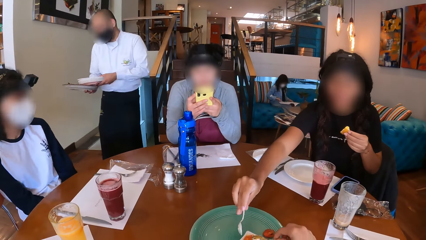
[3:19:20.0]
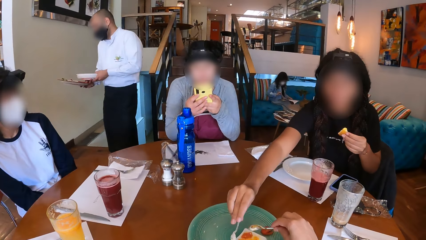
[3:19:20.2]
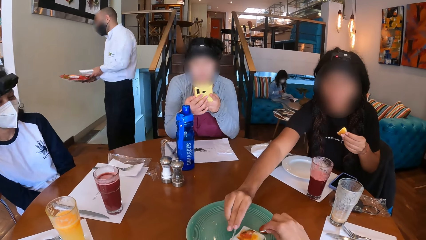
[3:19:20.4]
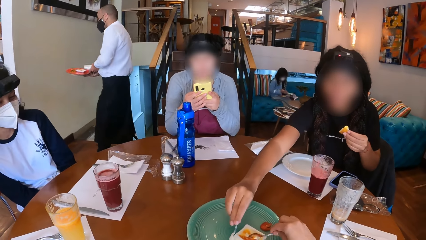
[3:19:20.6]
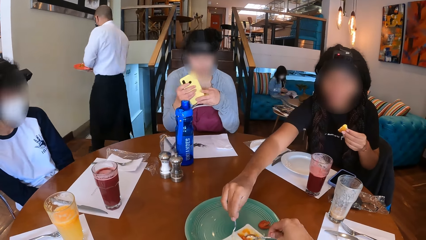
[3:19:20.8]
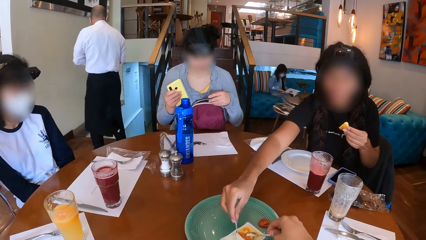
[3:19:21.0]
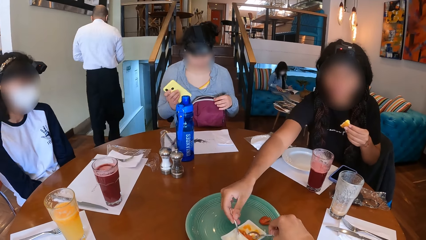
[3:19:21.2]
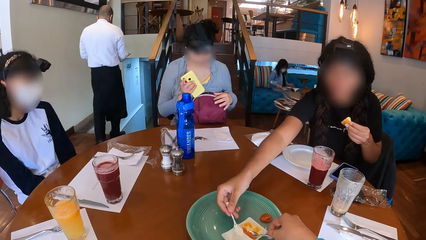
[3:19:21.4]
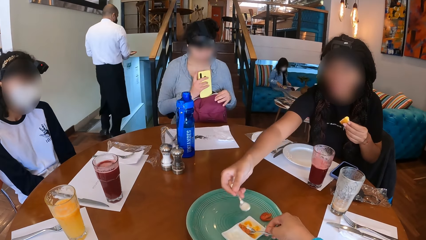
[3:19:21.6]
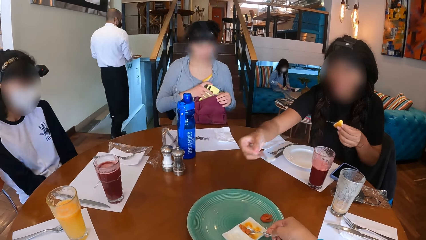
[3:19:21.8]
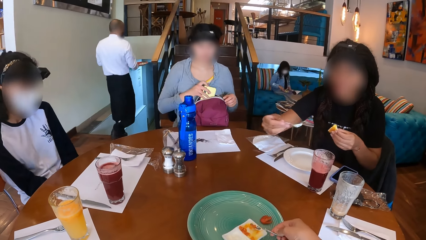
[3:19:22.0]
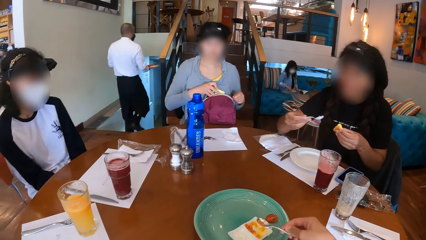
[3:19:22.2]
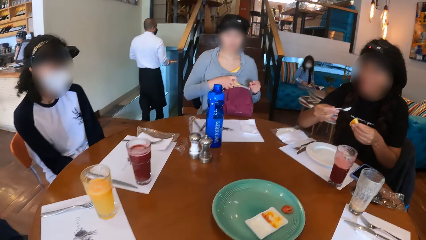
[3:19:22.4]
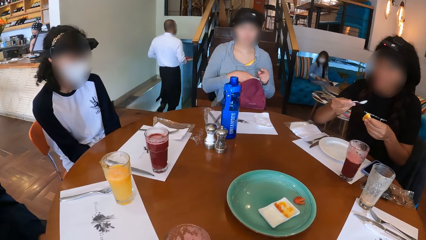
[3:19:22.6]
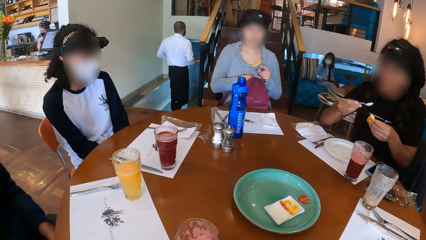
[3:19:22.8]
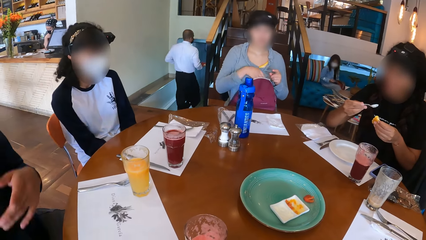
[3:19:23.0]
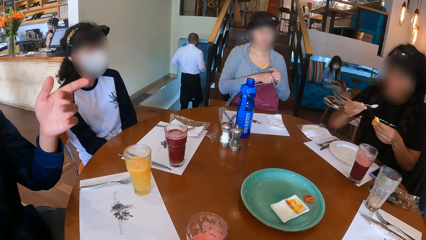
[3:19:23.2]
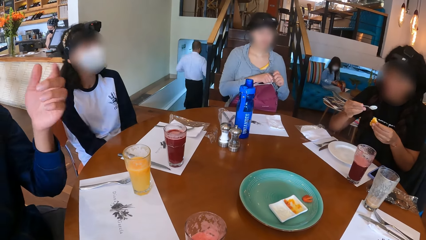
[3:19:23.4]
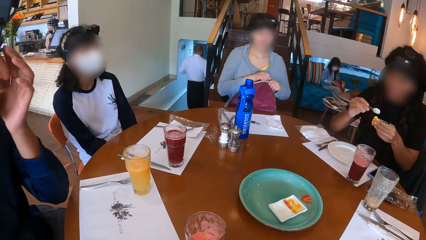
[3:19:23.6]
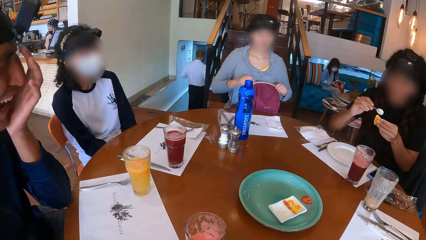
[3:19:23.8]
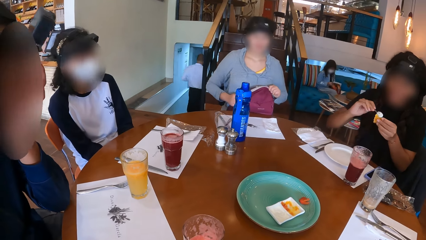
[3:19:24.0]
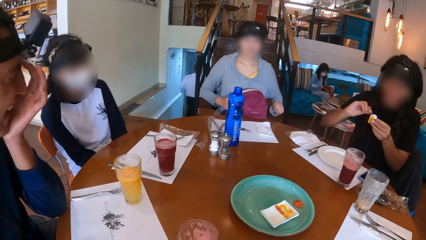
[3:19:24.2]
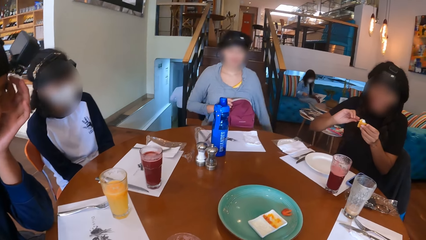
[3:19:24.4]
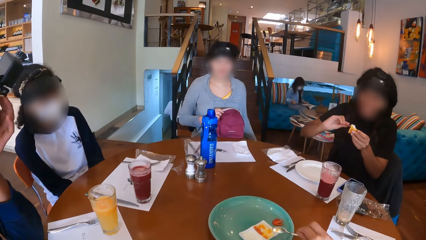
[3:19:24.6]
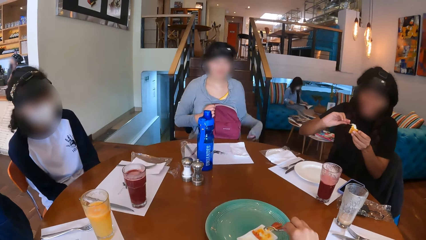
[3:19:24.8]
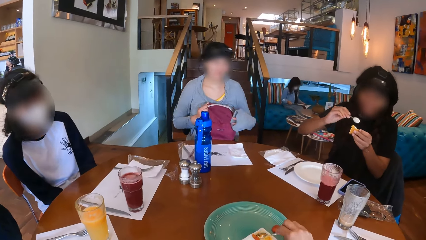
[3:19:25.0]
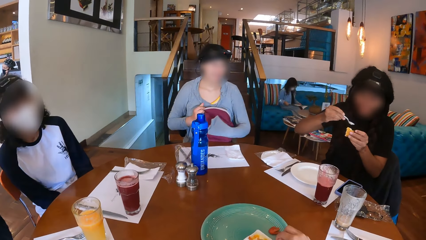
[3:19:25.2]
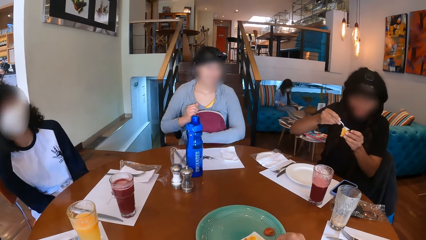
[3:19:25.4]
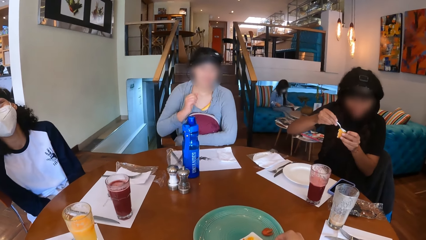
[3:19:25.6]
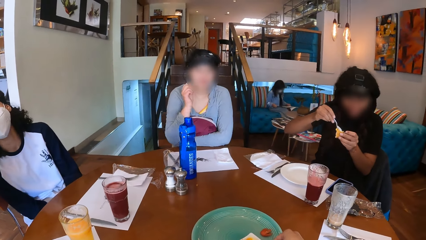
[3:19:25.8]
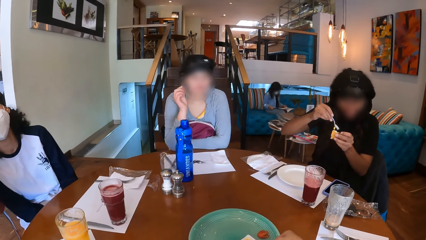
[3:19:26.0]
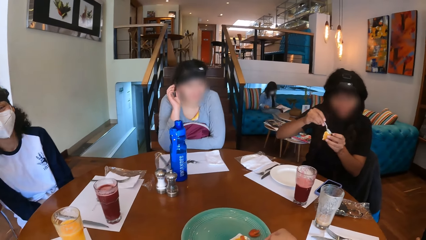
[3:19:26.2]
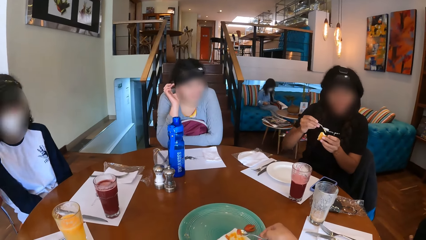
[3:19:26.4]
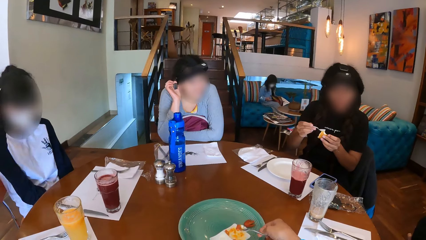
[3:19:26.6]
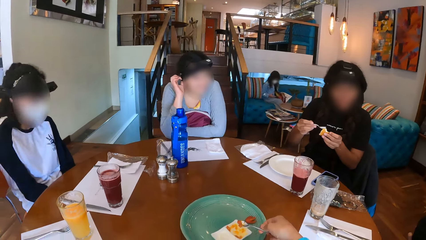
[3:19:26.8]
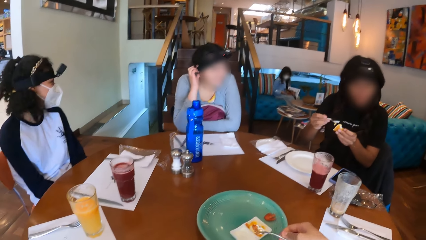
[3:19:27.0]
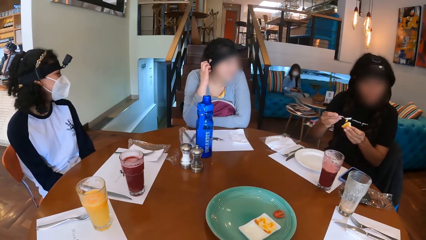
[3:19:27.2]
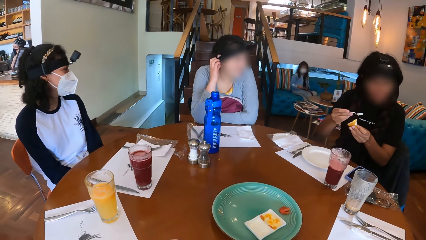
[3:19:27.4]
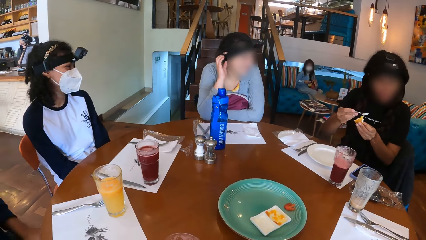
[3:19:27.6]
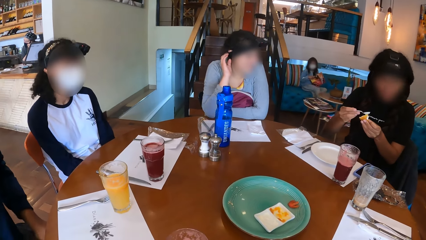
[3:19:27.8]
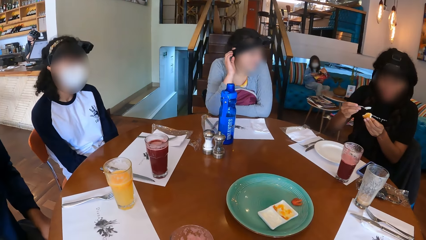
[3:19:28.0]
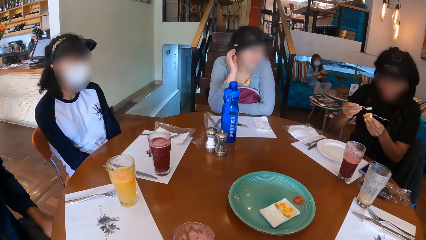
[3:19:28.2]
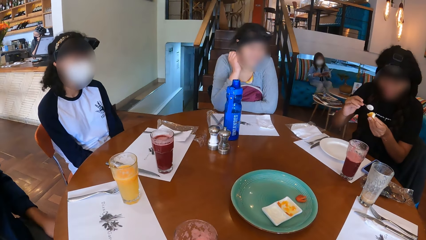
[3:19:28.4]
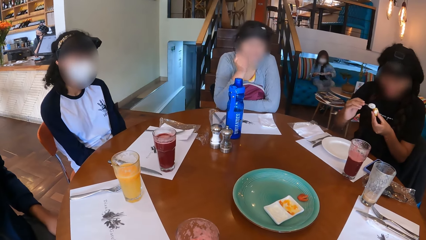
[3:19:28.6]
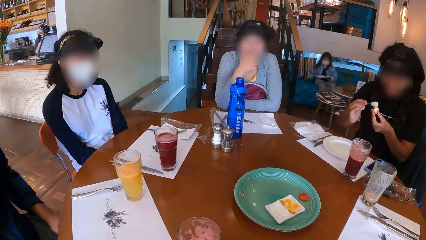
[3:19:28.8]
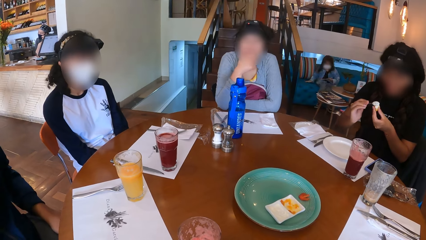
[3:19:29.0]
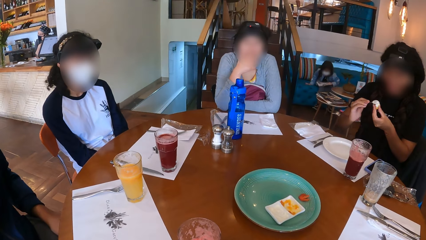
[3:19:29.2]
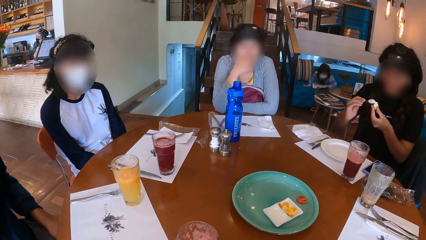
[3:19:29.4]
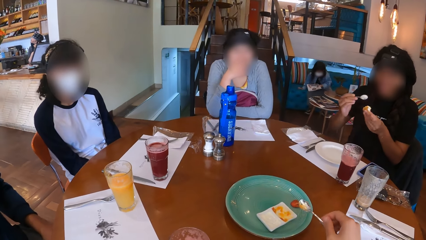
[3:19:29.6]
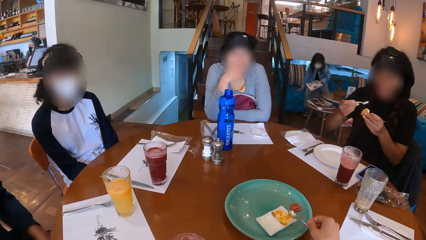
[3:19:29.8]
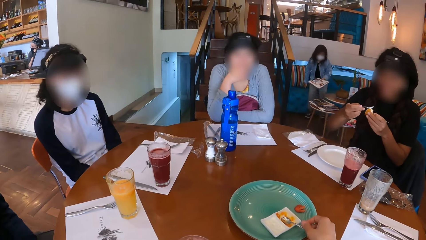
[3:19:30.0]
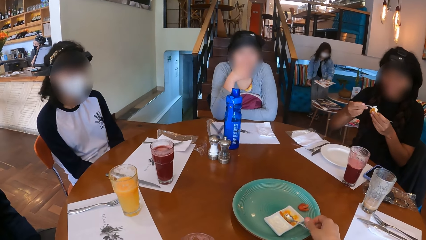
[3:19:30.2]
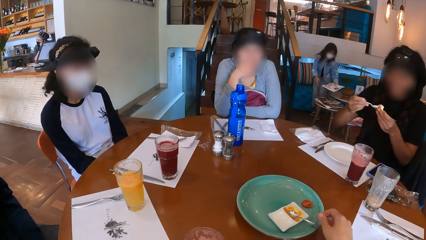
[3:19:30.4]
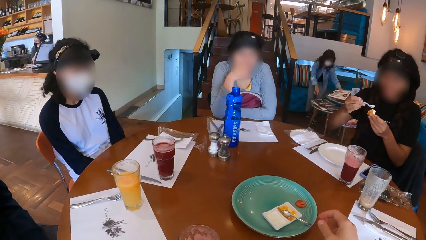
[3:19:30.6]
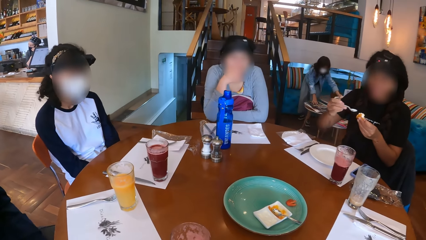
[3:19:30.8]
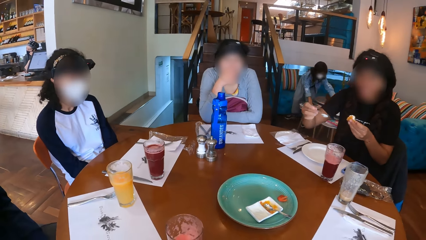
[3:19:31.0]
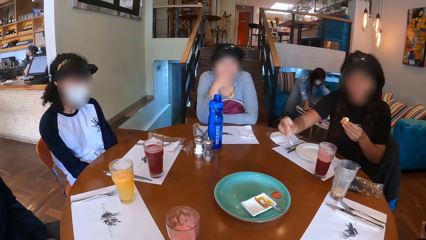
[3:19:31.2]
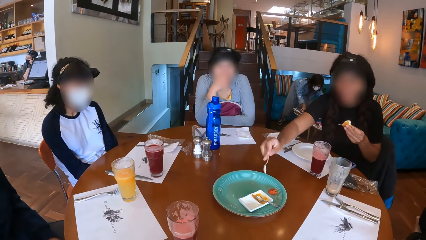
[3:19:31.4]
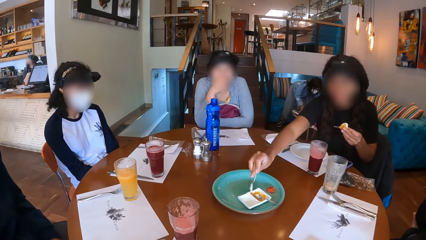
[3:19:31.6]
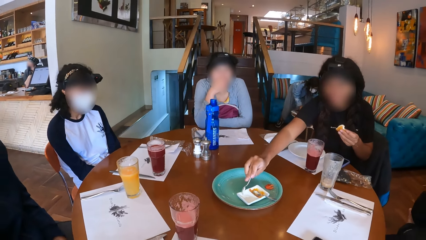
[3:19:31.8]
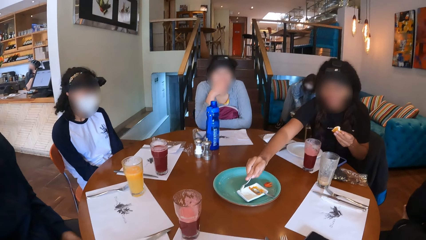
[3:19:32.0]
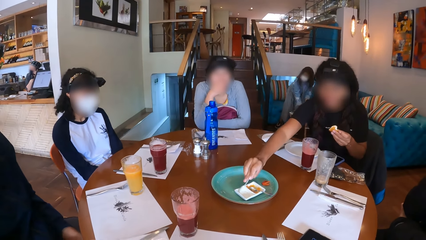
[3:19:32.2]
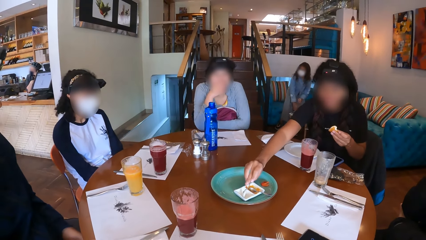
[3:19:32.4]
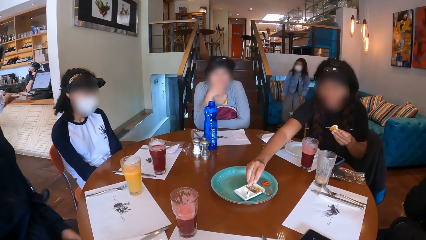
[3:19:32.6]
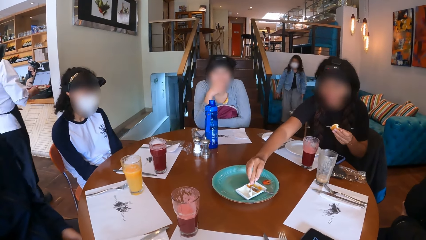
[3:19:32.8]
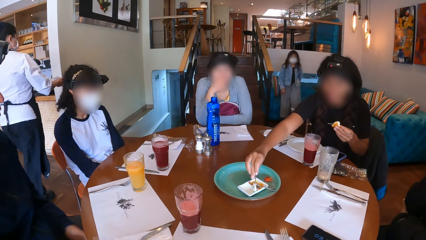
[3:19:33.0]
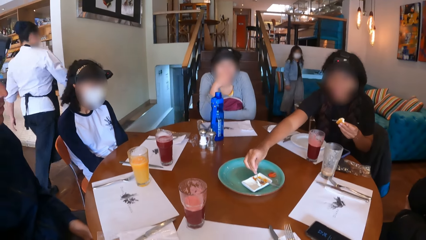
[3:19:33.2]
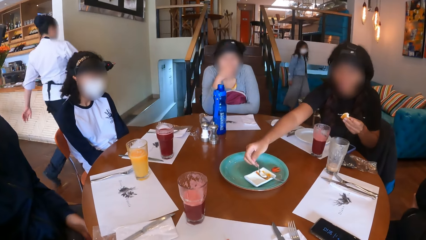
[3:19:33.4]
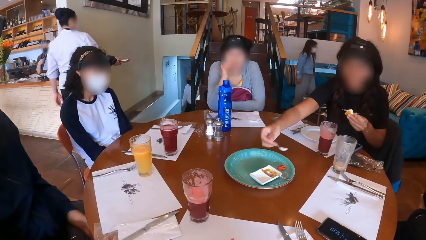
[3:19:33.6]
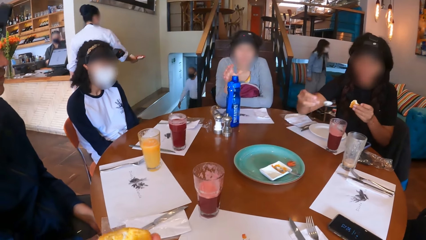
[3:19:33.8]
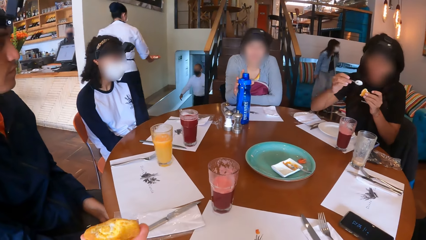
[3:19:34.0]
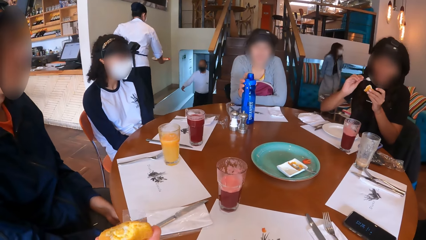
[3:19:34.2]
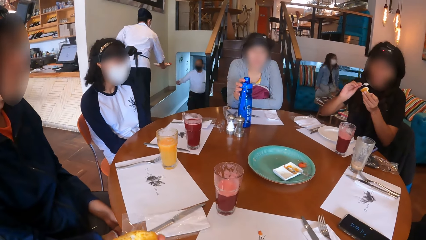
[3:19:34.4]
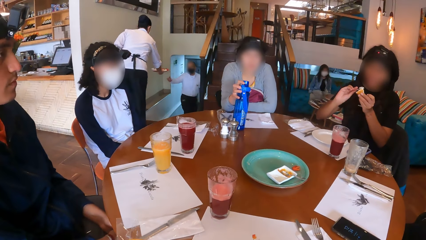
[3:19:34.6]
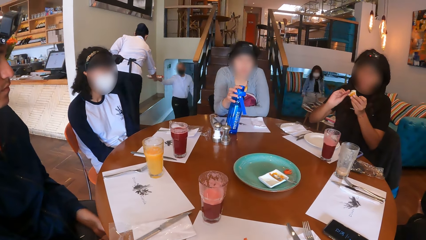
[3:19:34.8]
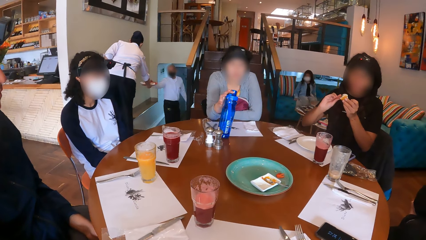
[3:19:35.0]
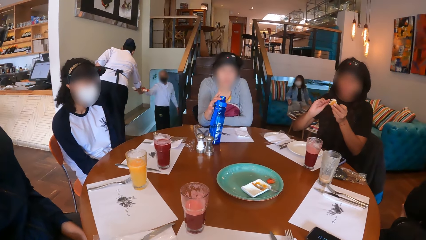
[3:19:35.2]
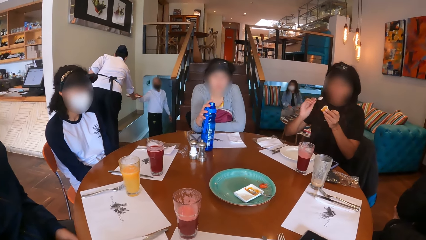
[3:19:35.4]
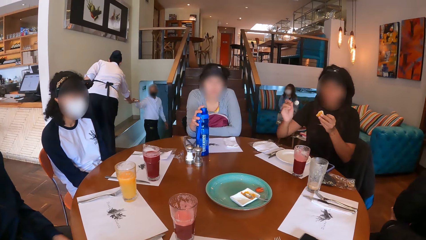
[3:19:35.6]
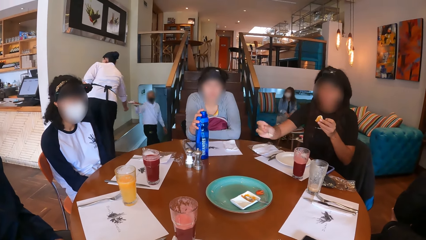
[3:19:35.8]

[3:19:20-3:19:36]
The camera wearer scoops jam from a plate on the green plate on the table with a spoon in her right hand. A woman scoops cream from the plate on the green plate on the table with her right hand. Another woman holds the bag on her lap with her left hand, drops the phone in the bag on her lap with her right hand, and zips the bag on her lap with her left hand. A man points to another man with his left hand. The second woman holds the bag on her lap with her left hand. The first man places his face on his left hand. The second woman zips the bag on her lap with her right hand. The first man places his left hand on the table. The first woman spreads the cream on the bun in her left hand with the spoon in her right hand. The camera wearer scoops jam from the plate on the green plate on the table with the spoon in her right hand. The second woman holds the bag on her lap with her left hand, places her right hand on the table, and places her right hand on her face. The camera wearer drops the spoon on the plate on the green plate on the table with her right hand. The first woman scoops cream from the plate on the green plate on the table with her right hand. The camera wearer holds a bun in her left hand. The second woman holds the water bottle on the table with her right hand. The first woman spreads the cream on the bun in her left hand with the spoon in her right hand.
